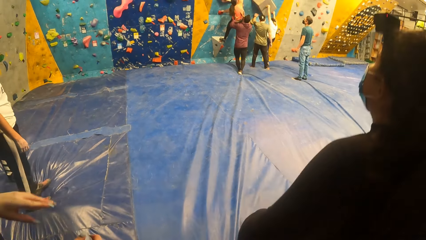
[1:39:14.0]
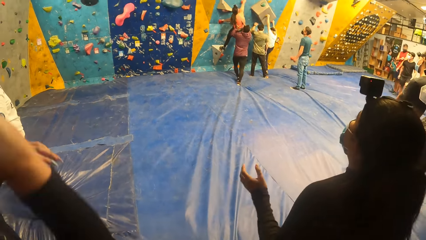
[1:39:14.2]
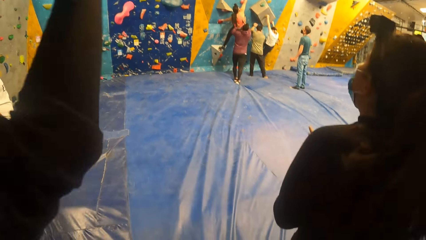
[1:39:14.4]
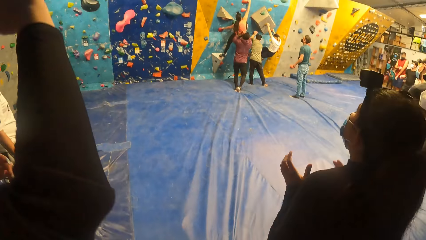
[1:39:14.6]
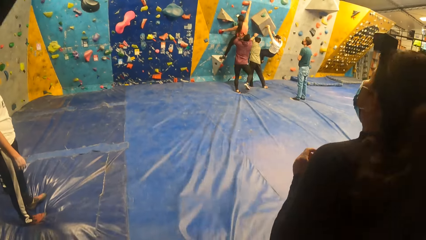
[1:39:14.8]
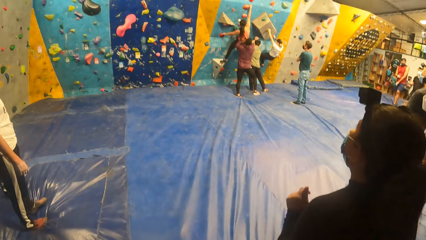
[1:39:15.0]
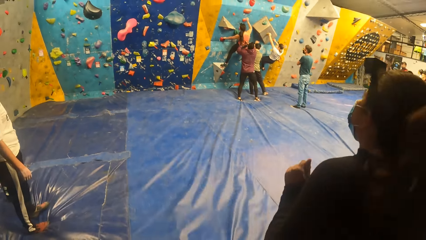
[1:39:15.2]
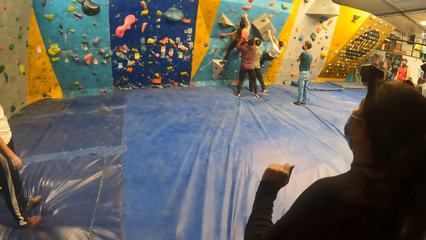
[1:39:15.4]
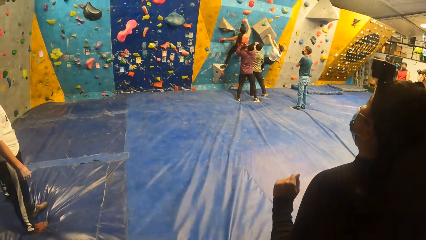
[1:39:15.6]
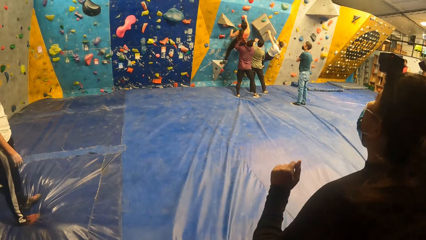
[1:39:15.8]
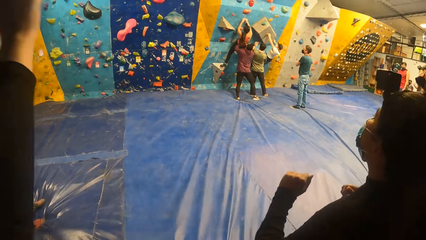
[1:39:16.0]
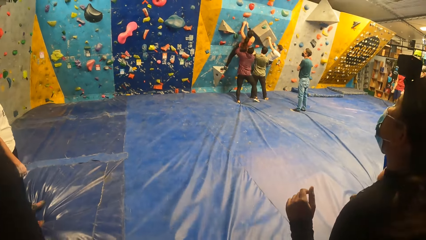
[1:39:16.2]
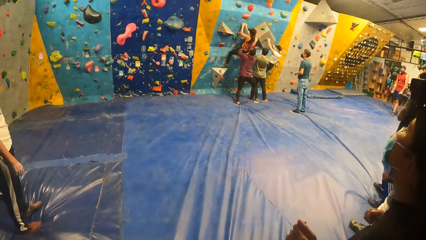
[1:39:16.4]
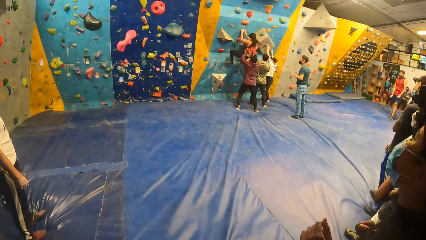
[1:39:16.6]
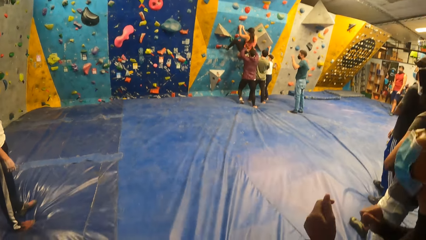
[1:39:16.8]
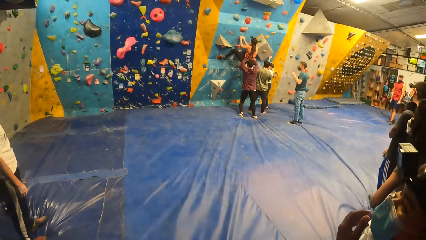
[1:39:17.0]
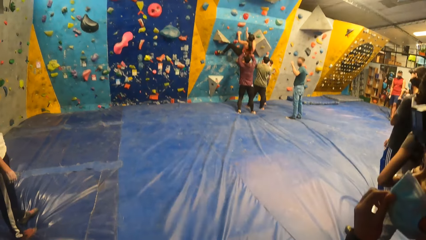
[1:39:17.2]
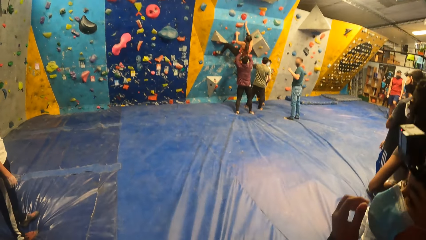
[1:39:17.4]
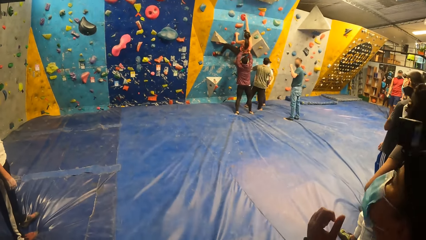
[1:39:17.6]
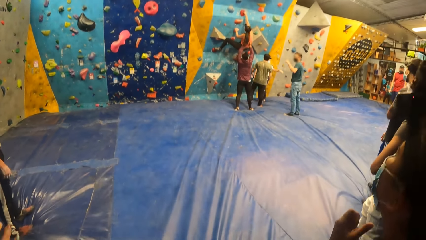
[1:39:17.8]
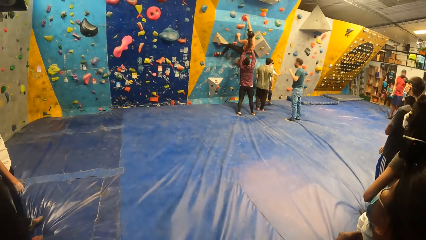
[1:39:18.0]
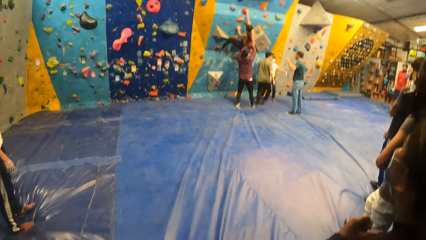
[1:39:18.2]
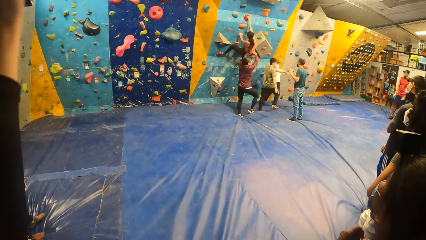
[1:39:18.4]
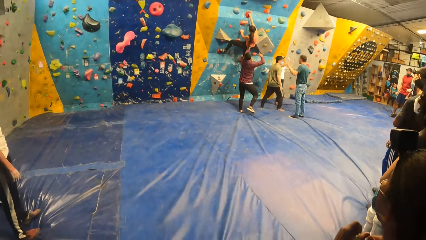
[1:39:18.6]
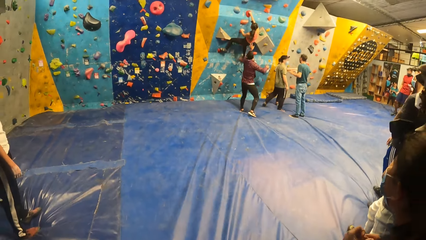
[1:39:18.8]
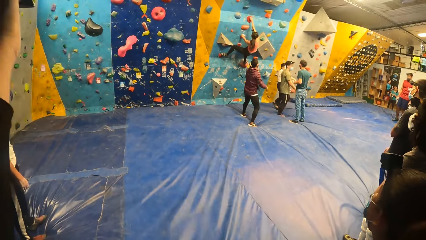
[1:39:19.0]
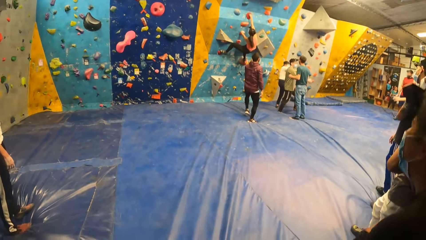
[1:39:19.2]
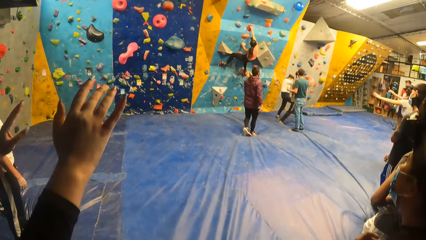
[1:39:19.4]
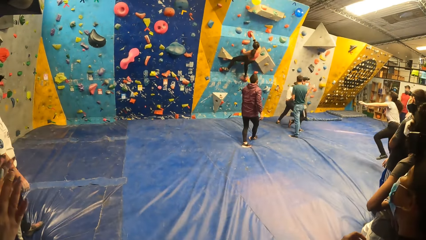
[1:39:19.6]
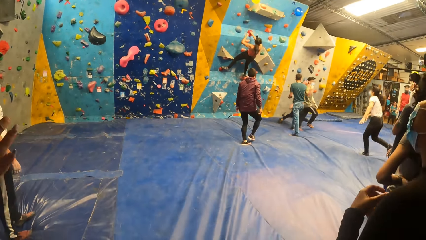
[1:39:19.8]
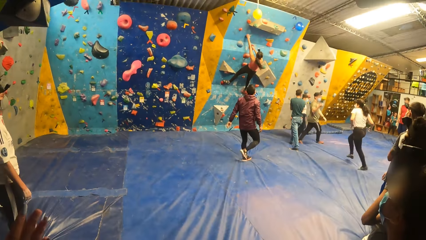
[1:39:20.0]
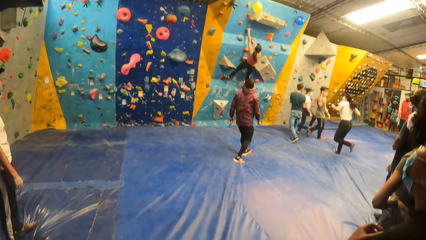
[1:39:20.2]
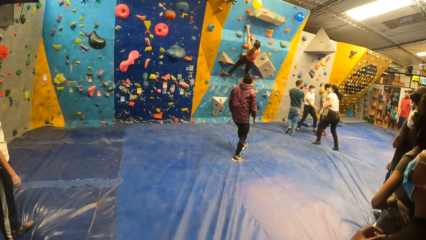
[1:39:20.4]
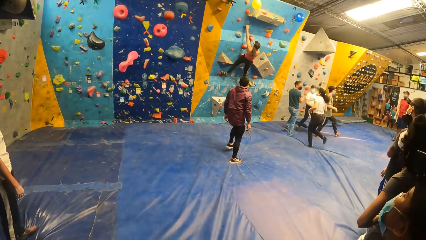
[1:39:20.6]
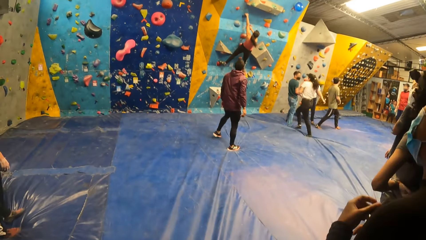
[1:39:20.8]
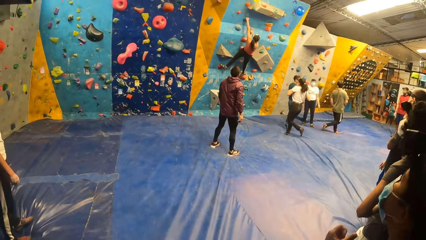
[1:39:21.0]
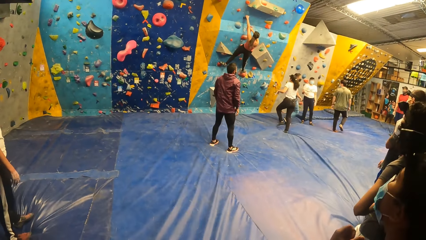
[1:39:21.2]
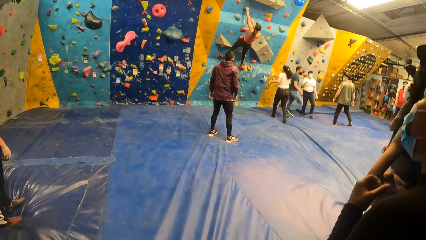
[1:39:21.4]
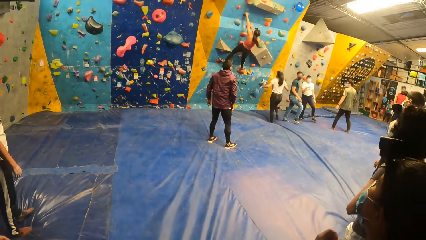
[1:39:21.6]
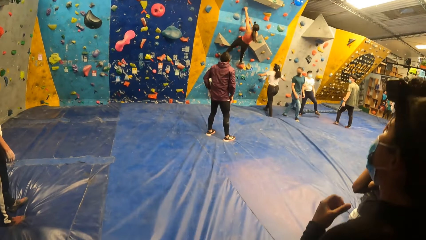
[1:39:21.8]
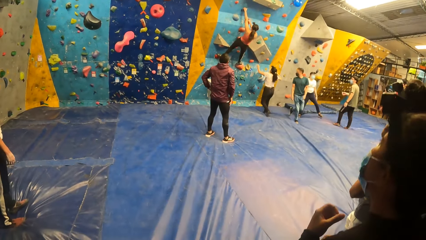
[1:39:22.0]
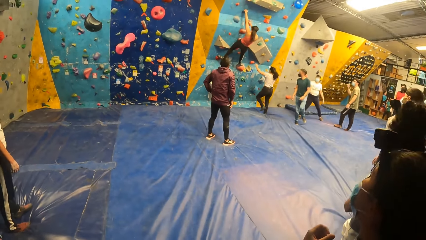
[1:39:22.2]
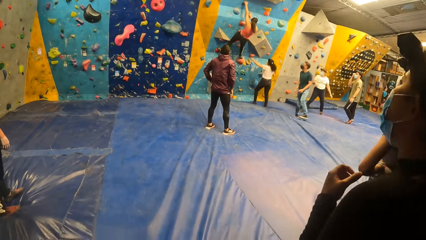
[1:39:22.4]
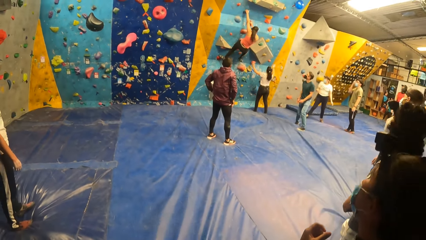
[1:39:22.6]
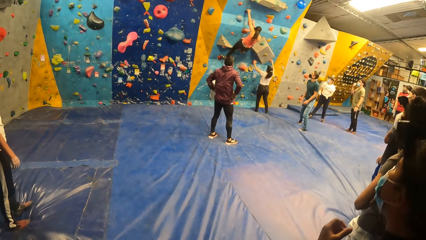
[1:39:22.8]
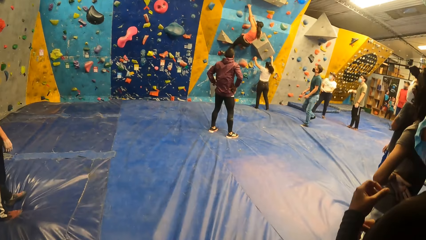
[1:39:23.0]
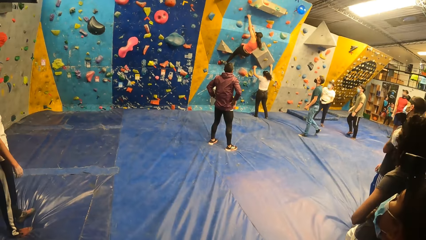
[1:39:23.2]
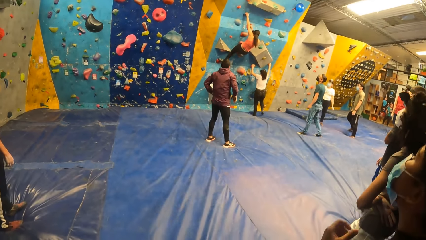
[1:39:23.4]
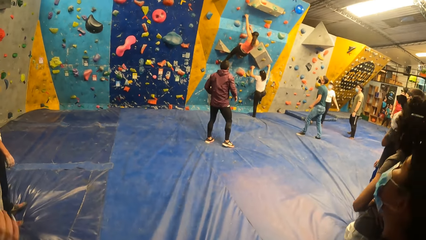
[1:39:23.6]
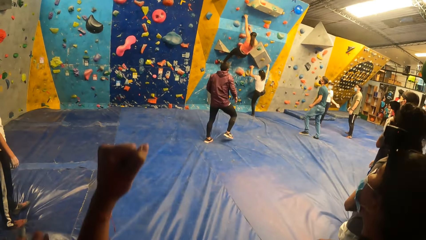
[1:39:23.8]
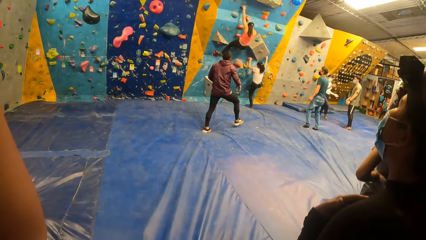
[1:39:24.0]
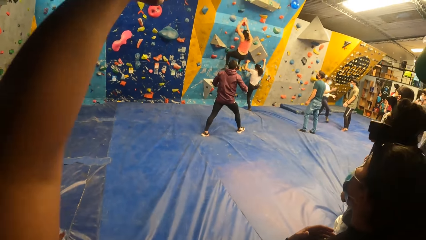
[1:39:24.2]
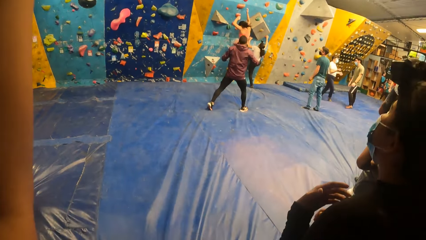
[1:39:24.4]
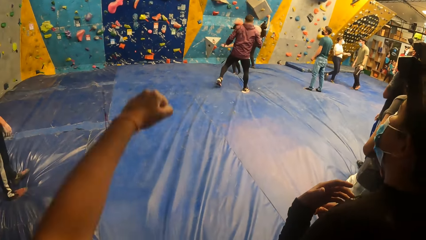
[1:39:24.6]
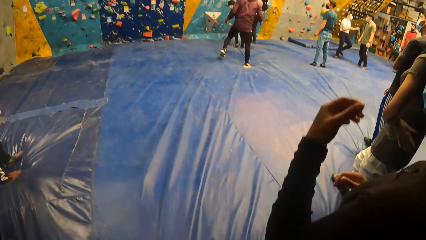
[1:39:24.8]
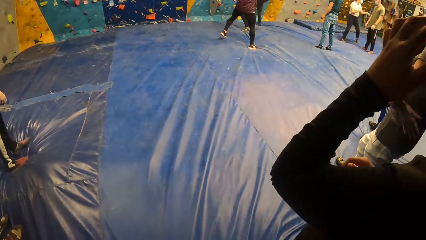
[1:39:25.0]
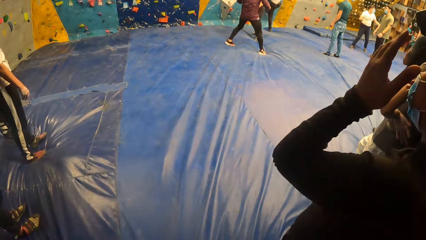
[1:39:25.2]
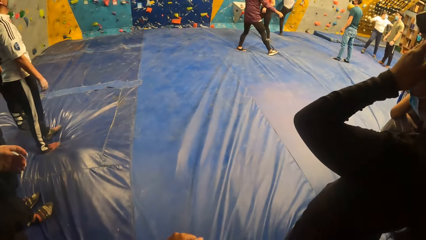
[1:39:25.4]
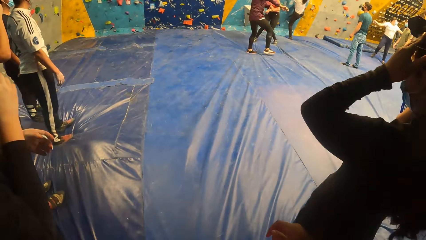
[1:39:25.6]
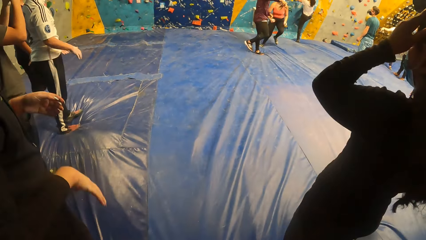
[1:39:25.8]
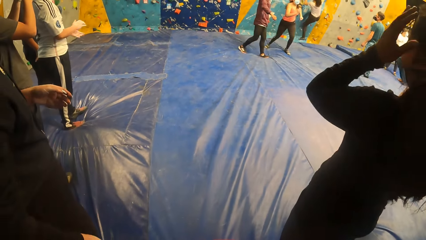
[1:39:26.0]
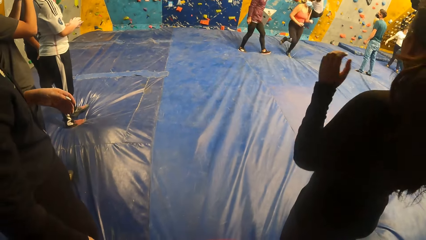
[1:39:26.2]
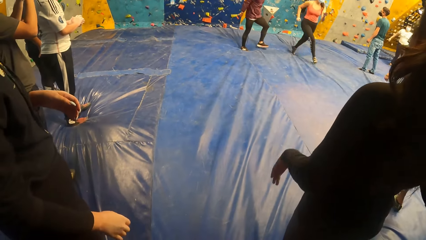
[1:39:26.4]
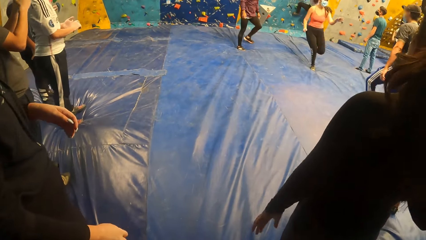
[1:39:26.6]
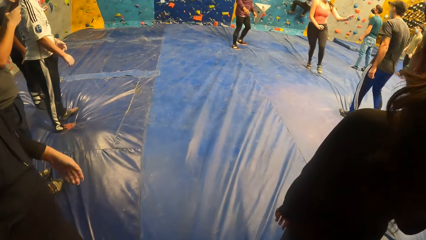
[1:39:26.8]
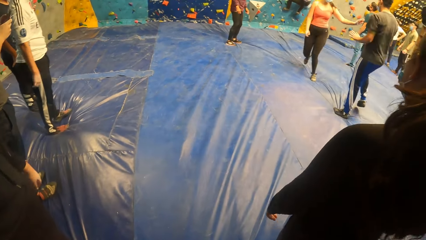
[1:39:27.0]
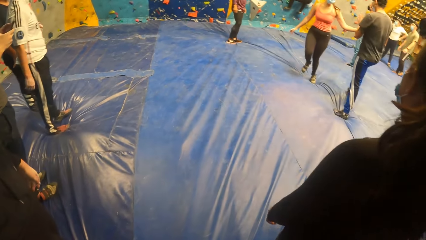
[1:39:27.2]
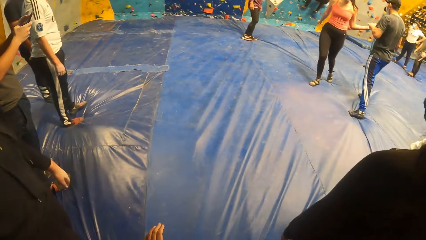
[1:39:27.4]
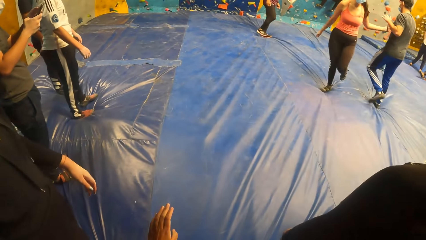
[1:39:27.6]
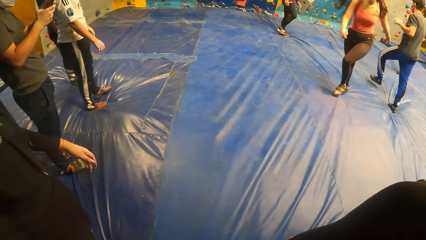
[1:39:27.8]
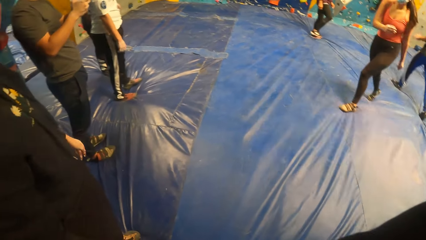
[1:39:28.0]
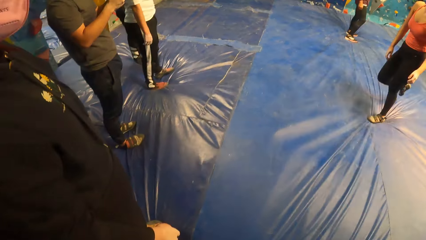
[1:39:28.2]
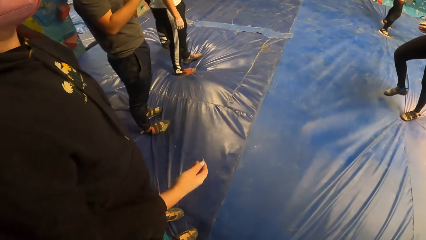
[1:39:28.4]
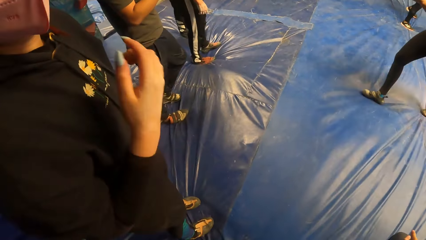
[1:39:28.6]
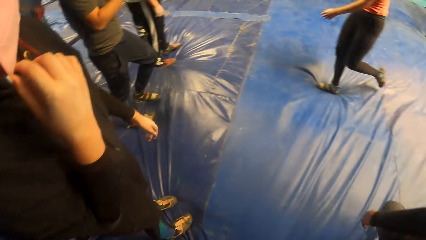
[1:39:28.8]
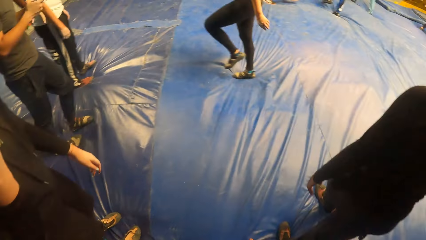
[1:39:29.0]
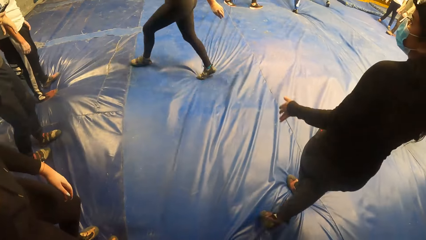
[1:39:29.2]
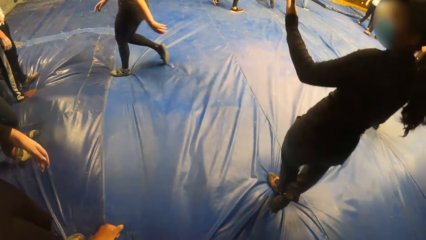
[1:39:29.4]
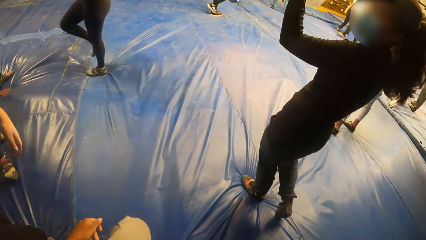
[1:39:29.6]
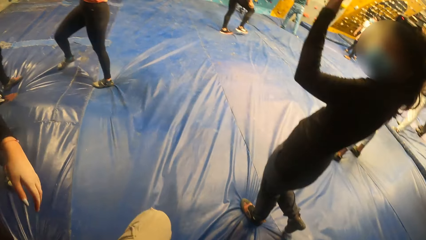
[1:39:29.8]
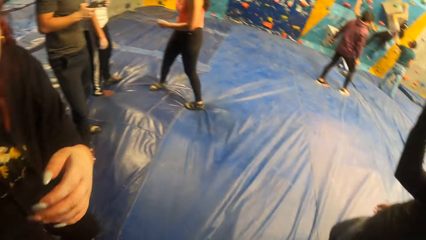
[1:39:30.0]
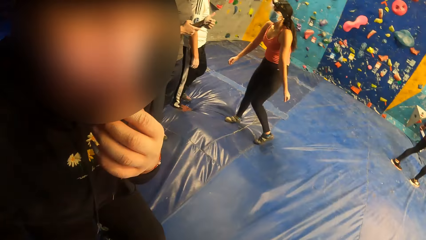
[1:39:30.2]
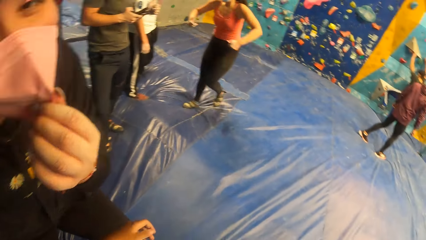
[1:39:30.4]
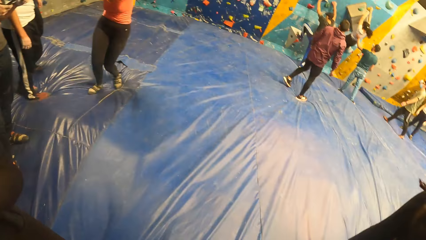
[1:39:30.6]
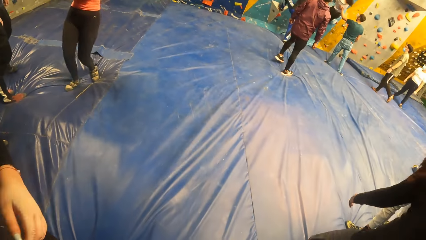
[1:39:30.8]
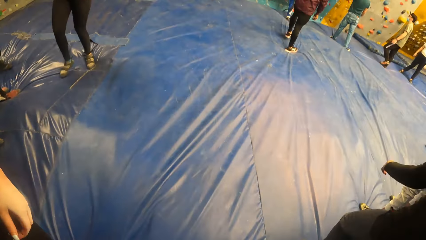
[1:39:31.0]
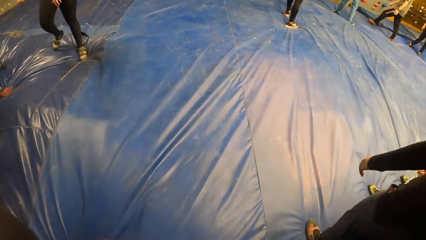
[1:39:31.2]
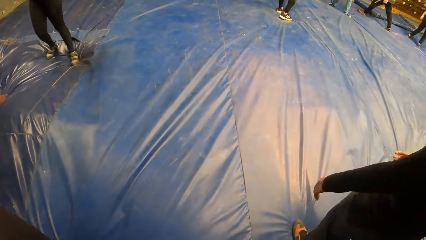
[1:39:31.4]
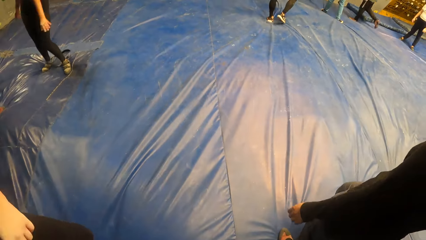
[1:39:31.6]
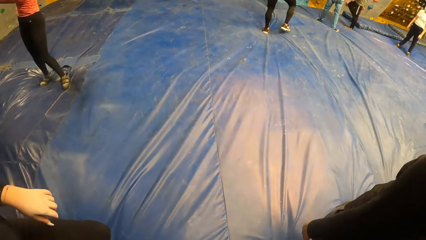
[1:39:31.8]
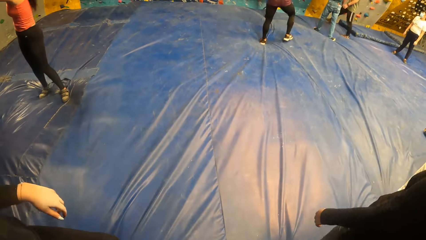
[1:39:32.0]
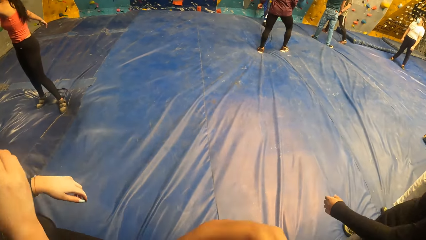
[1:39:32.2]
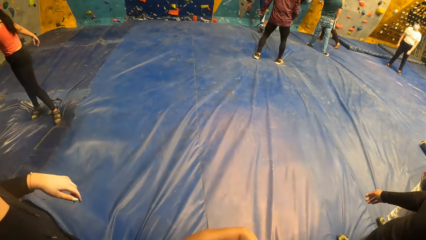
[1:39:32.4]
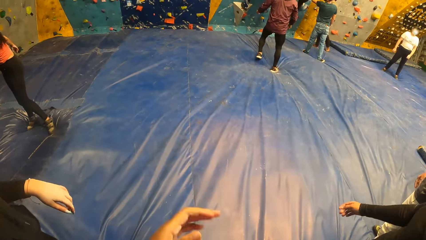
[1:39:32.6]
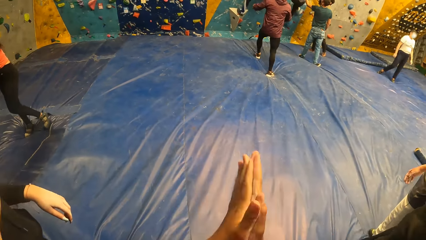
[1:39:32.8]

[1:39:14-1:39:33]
The woman climbs the bouldering wall with both hands. Another woman heads for the bouldering wall. The second woman grabs attachments on the bouldering wall with both hands. The second woman climbs the bouldering wall. The camera wearer raises a hand. A third woman falls from the bouldering wall. The third woman gives a man a high-five. The camera wearer looks around. The man climbs the bouldering wall.
